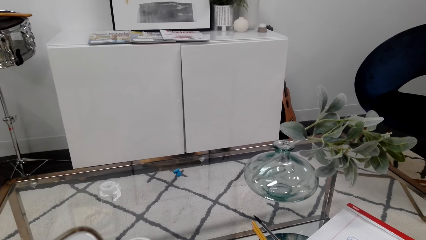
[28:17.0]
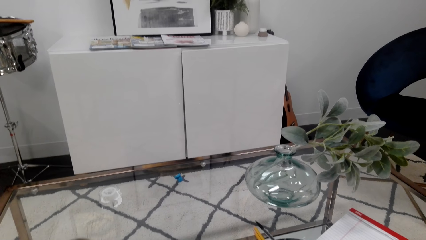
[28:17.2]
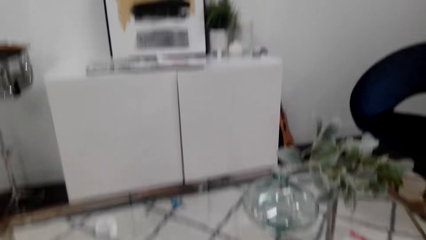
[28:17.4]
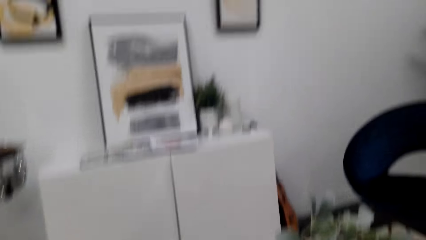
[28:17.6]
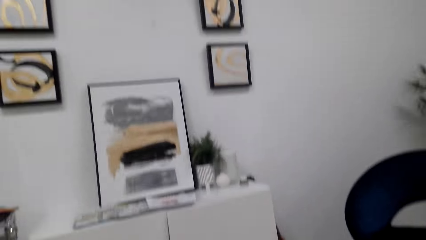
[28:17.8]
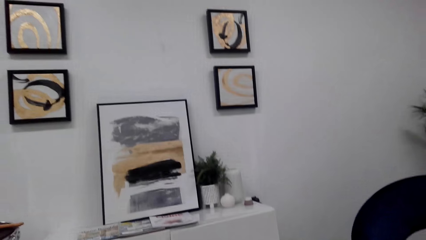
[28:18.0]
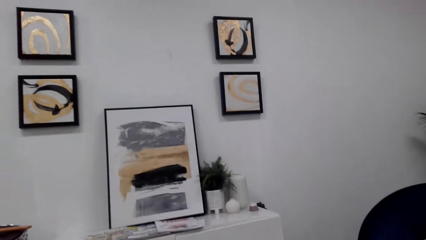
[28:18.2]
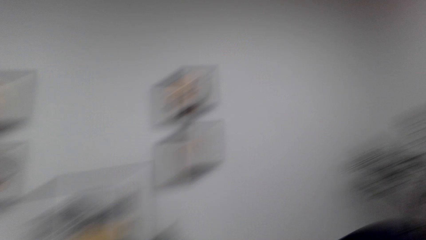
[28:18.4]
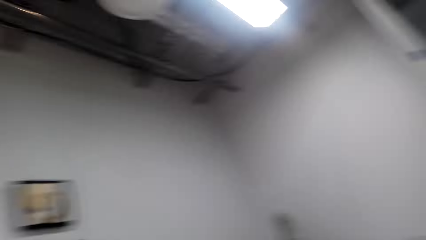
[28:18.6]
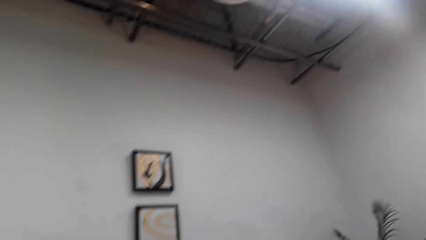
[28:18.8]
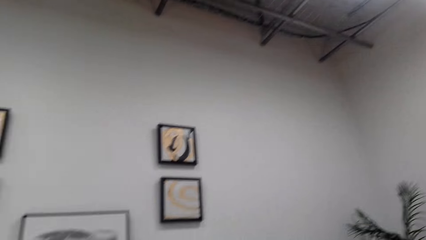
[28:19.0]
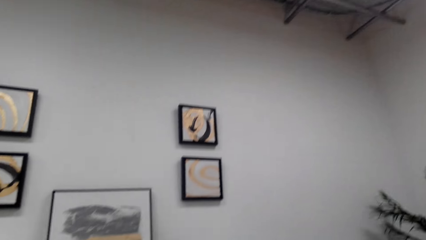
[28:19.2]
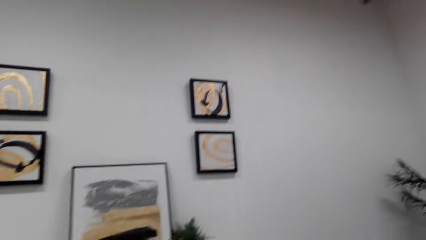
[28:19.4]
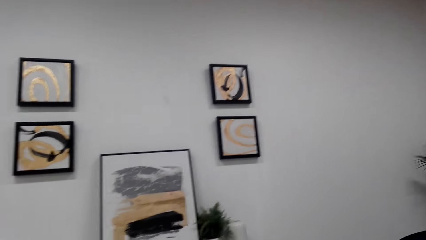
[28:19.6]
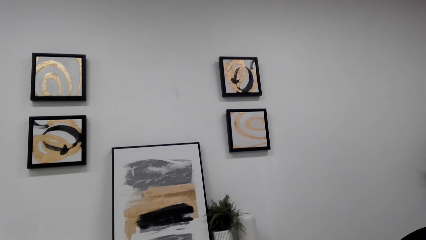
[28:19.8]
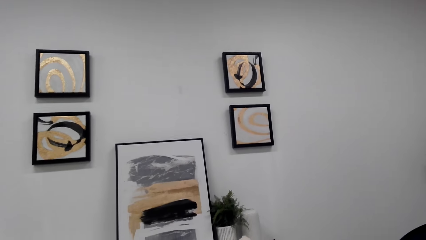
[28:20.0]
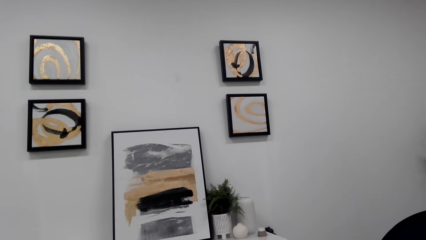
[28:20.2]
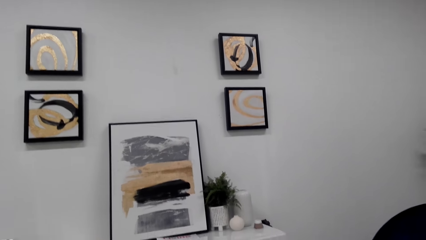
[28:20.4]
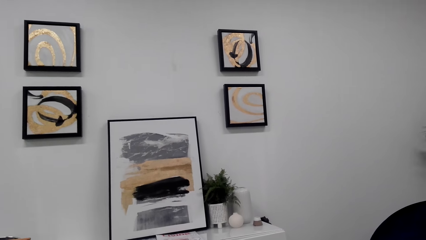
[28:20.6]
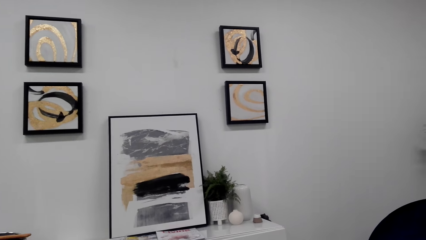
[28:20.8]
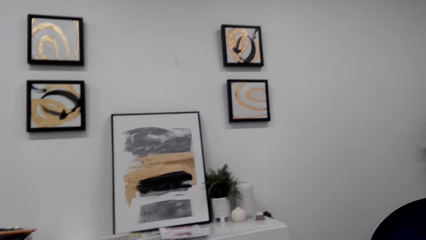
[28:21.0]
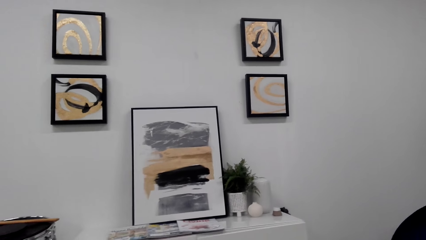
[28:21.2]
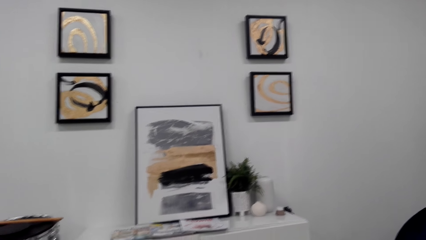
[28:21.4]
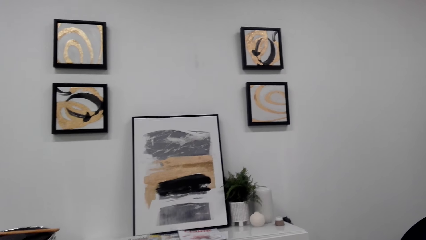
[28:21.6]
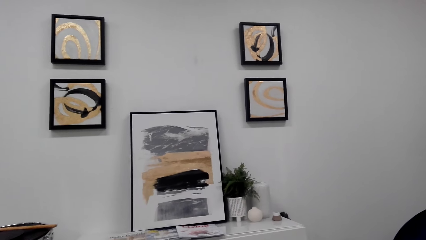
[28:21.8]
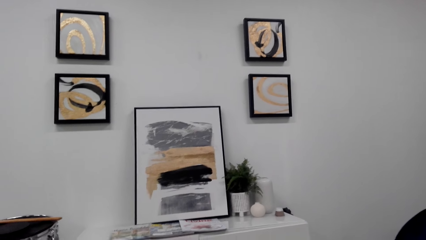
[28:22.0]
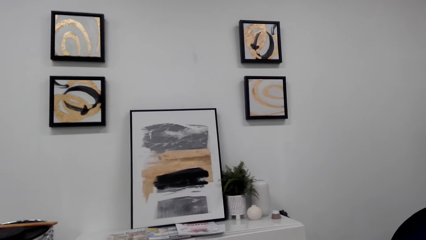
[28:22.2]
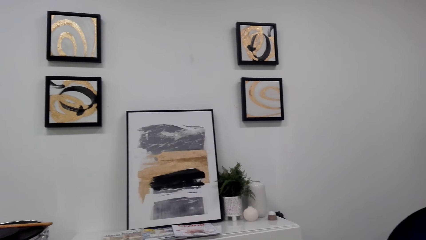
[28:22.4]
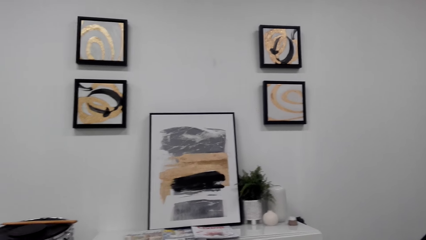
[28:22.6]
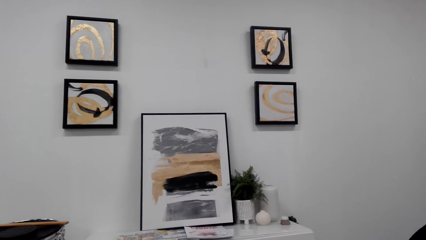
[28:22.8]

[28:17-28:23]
The camera wearer looks around.

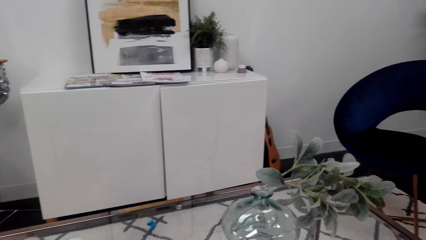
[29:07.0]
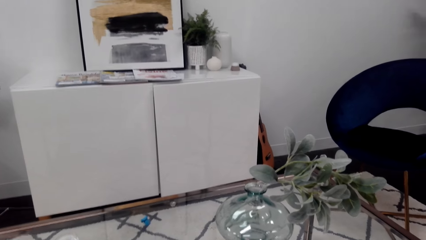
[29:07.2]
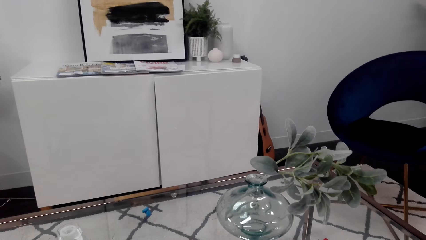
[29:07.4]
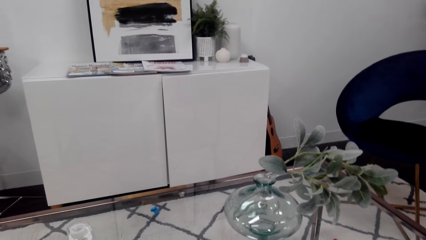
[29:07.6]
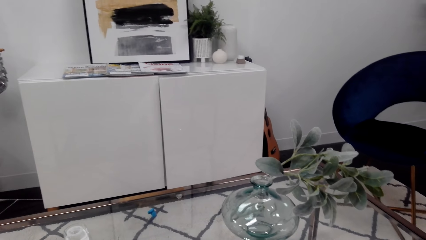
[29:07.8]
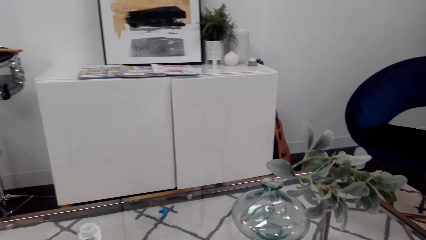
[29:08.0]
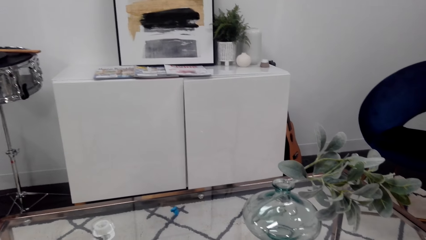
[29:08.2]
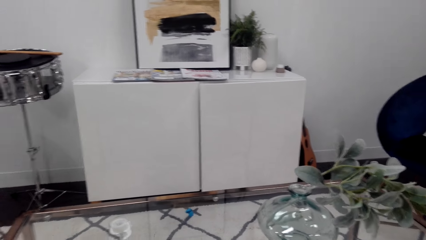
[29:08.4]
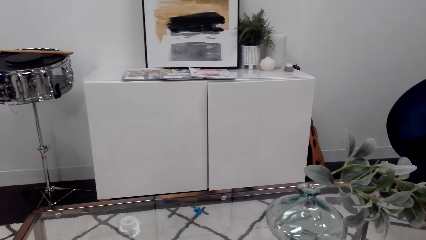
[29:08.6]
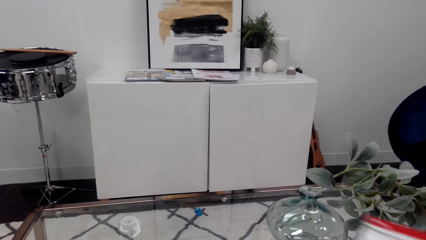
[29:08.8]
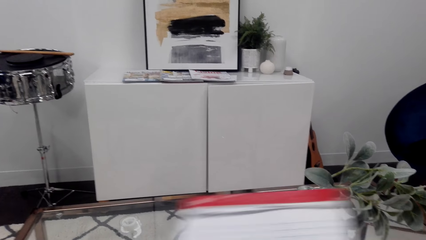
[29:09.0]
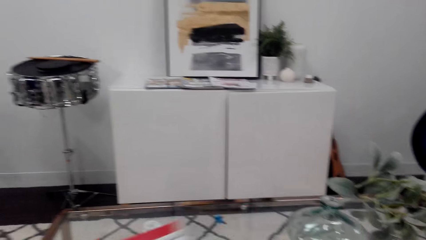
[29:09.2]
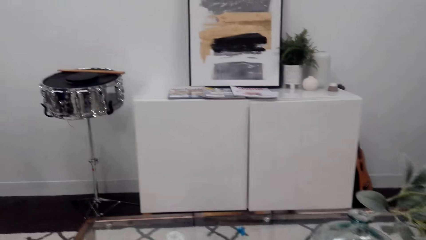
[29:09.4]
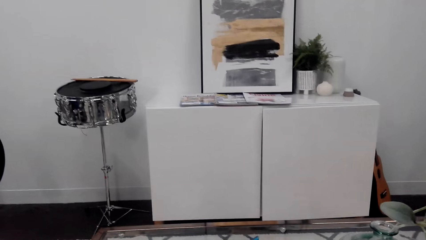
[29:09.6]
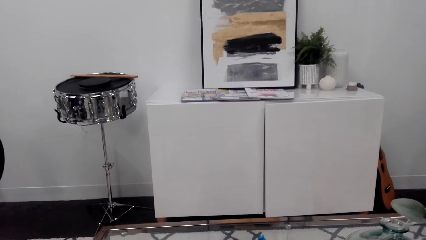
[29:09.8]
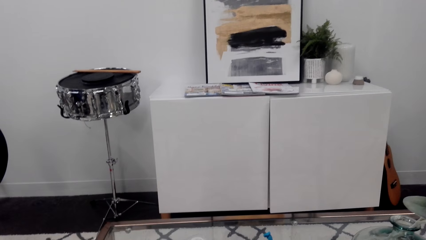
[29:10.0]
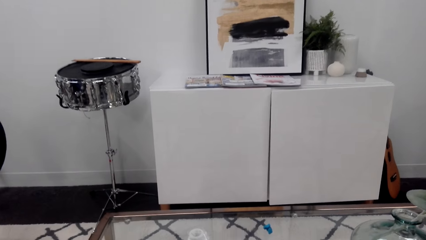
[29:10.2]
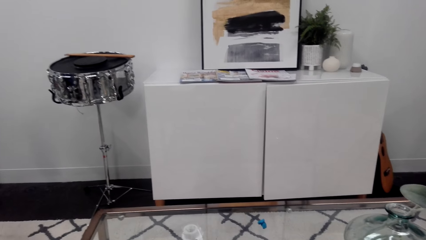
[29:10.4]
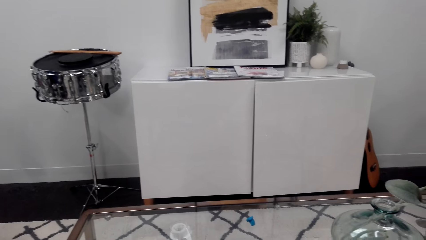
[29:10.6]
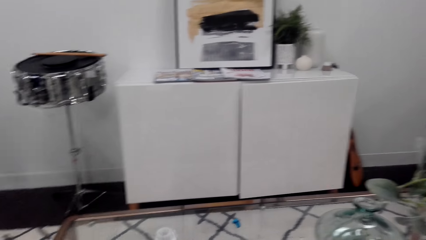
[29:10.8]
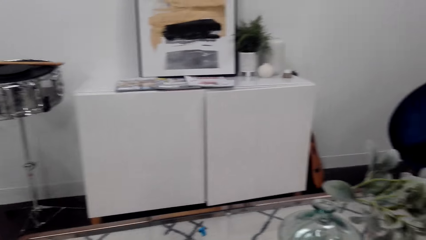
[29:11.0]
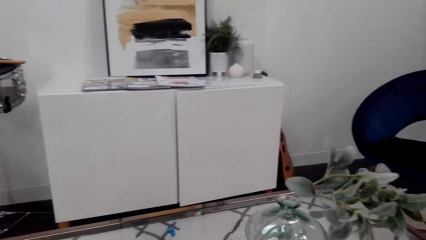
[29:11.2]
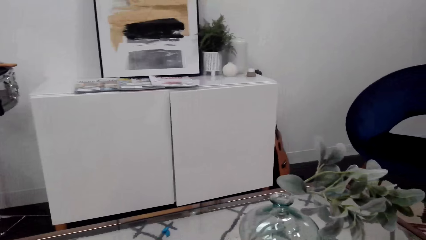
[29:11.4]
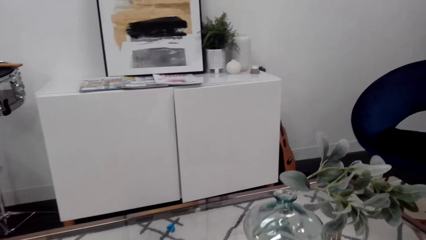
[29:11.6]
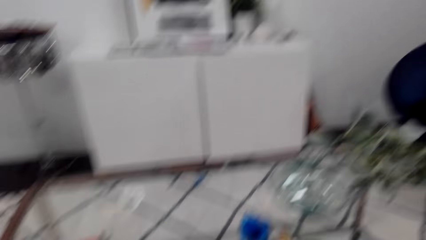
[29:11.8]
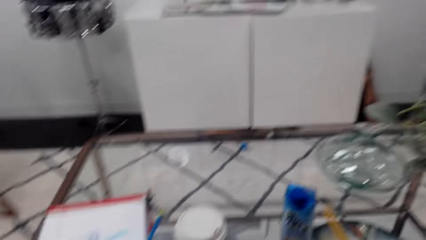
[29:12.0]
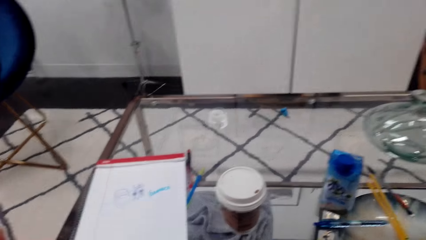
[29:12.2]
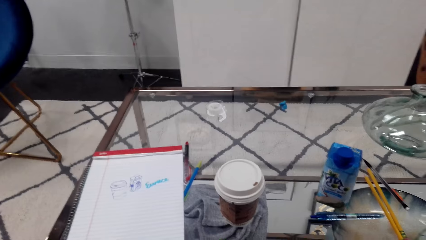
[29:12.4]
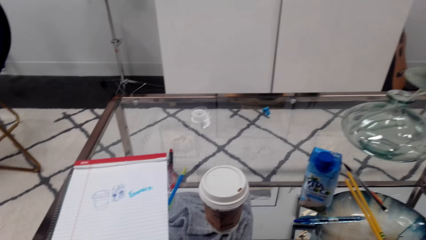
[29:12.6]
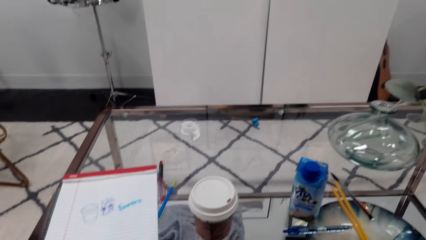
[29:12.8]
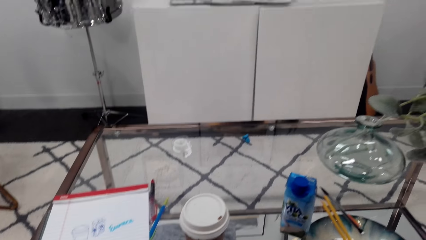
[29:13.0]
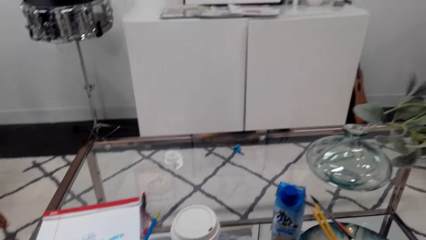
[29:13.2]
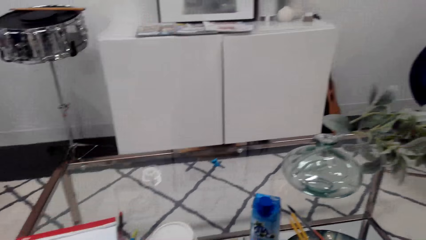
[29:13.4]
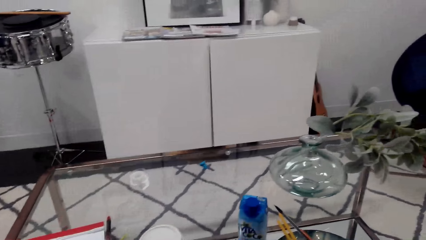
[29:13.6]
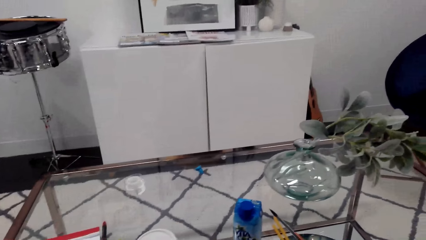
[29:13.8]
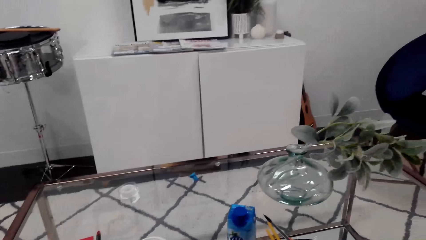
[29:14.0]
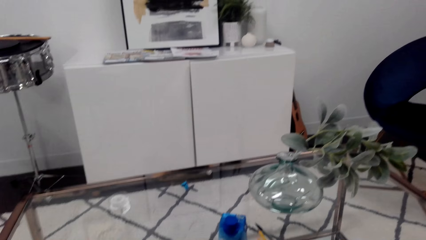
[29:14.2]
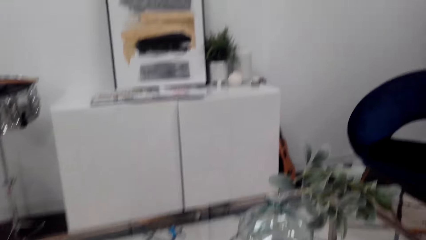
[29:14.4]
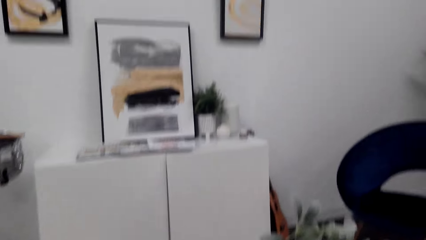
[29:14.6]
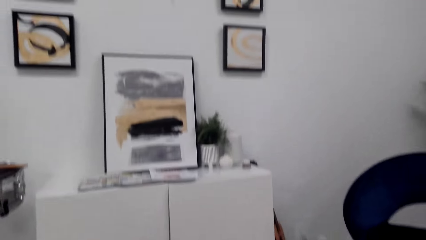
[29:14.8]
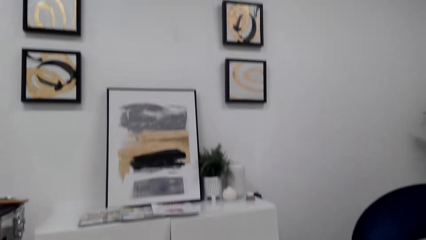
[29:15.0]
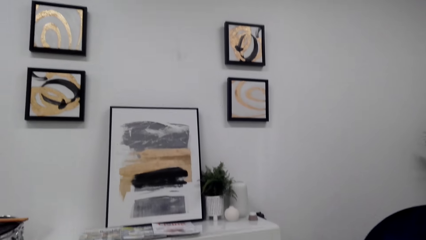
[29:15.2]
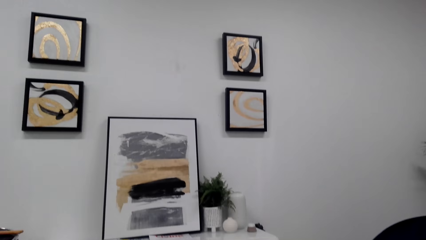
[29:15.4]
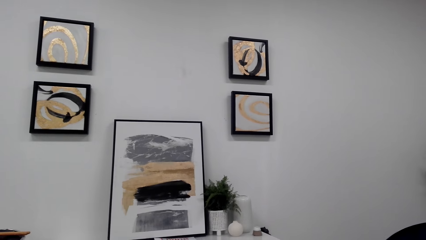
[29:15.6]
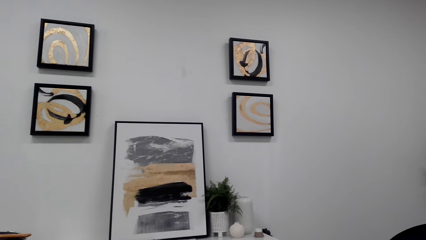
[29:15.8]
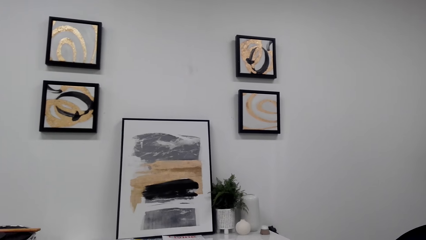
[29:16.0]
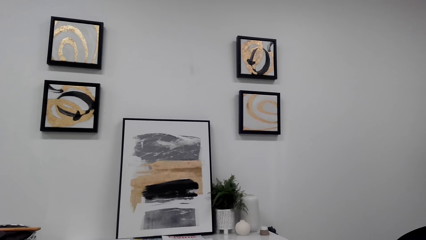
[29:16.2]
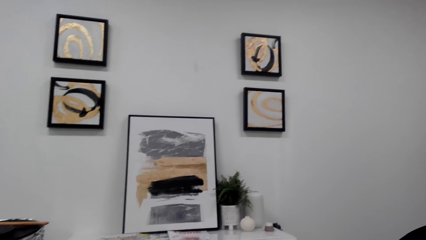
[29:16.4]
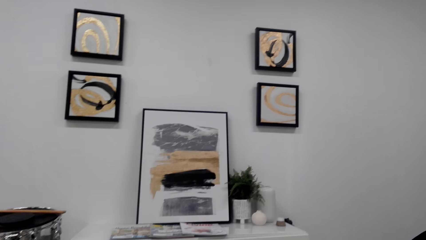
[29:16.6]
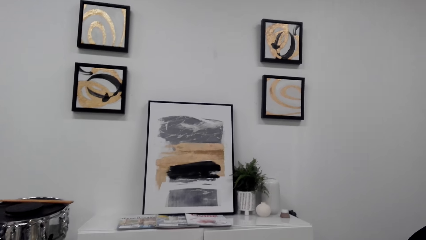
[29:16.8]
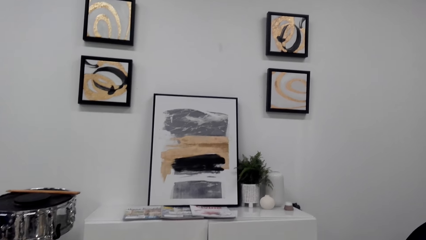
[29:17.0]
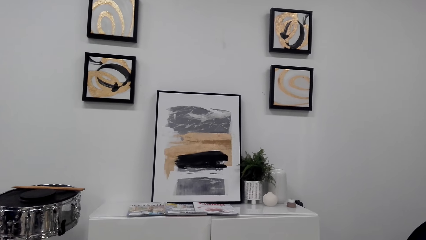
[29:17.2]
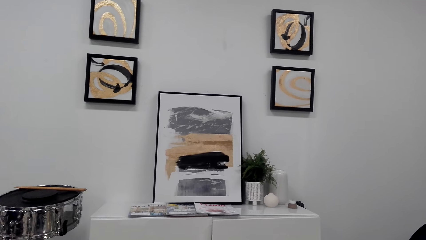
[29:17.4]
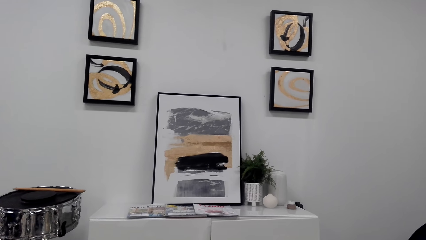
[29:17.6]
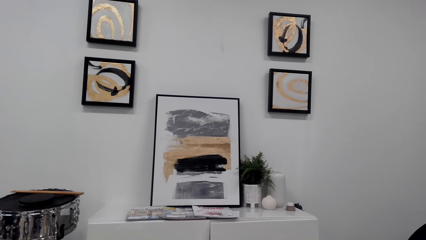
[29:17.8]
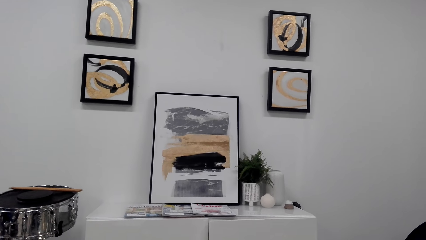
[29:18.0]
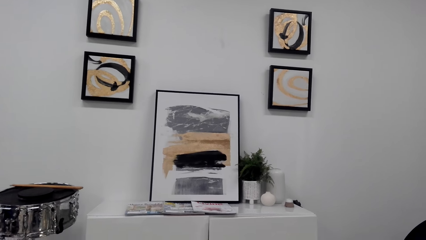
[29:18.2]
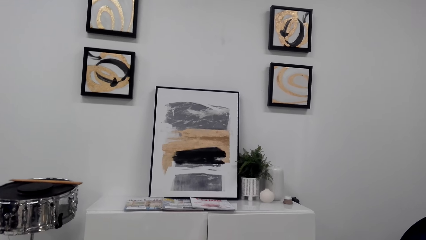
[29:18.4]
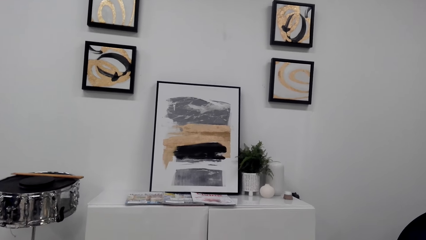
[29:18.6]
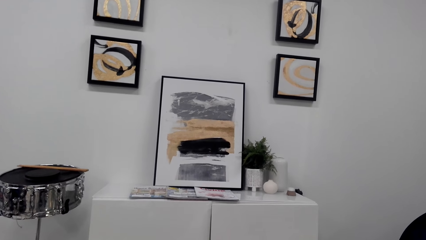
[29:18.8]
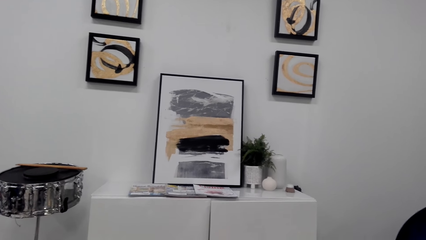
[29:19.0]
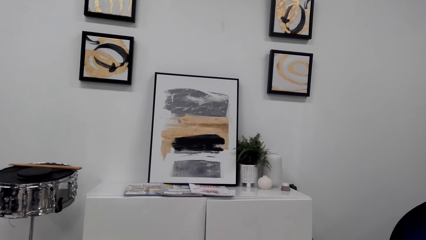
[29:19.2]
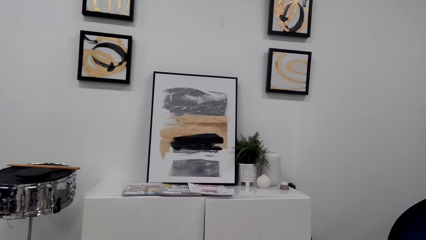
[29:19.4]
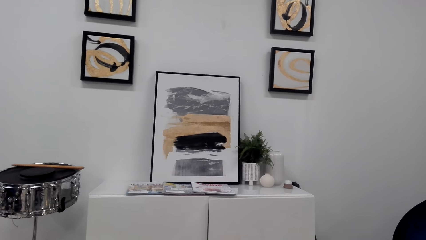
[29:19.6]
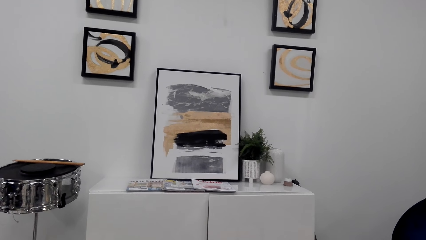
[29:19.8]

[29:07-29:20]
The camera wearer moves a book on a table. They look around.
